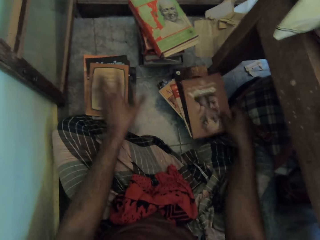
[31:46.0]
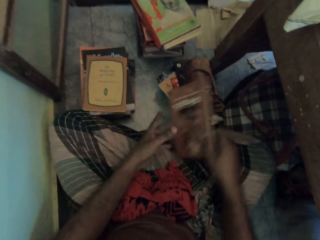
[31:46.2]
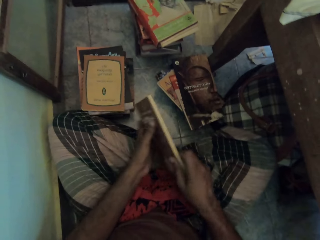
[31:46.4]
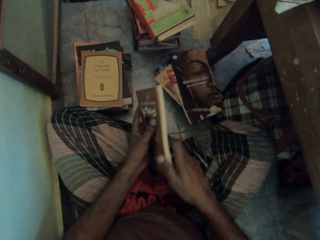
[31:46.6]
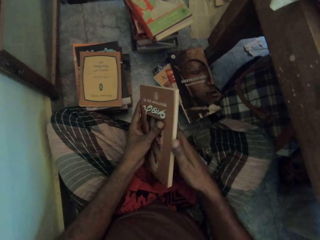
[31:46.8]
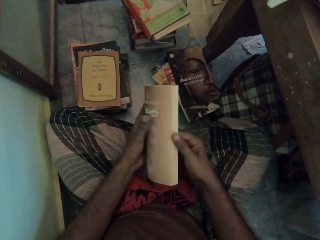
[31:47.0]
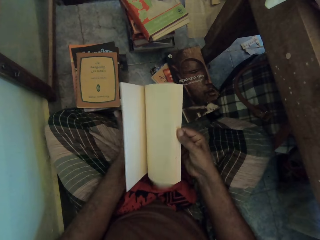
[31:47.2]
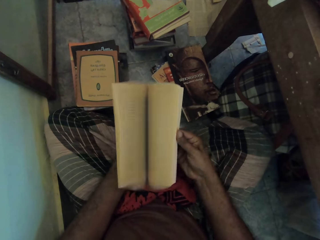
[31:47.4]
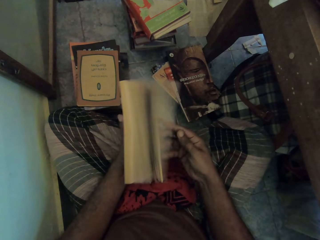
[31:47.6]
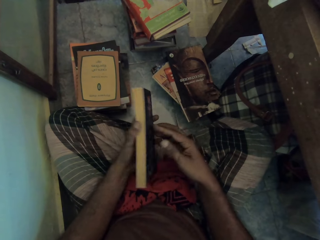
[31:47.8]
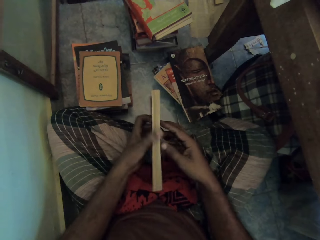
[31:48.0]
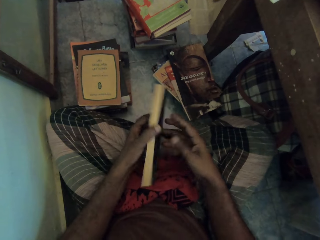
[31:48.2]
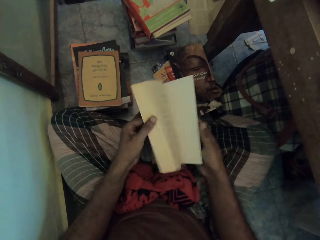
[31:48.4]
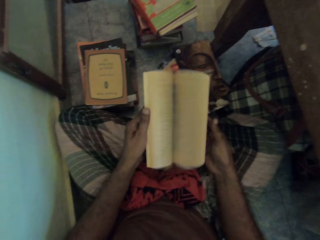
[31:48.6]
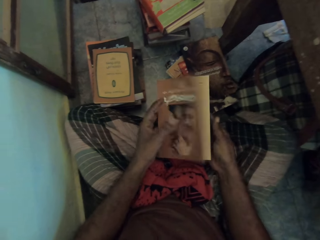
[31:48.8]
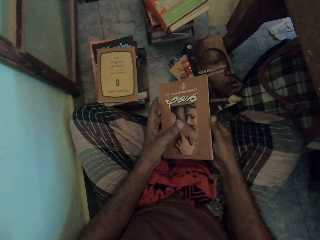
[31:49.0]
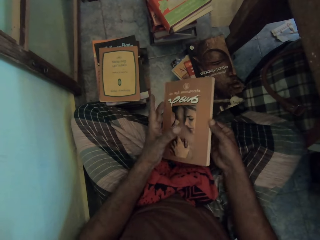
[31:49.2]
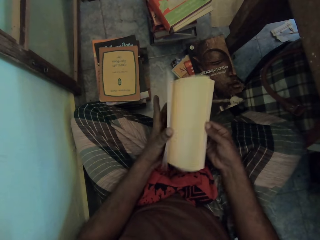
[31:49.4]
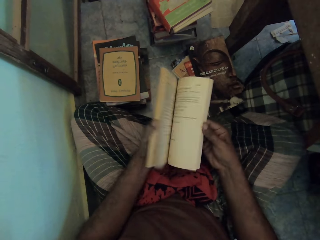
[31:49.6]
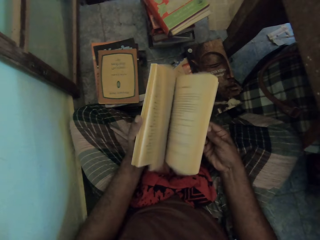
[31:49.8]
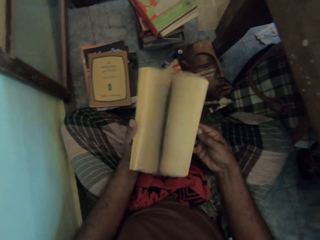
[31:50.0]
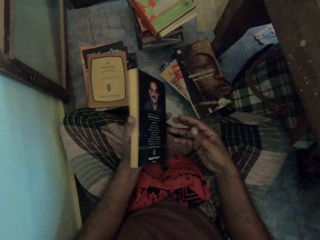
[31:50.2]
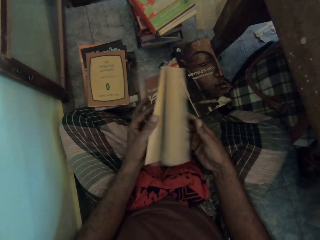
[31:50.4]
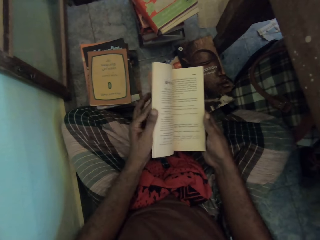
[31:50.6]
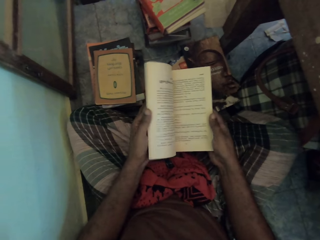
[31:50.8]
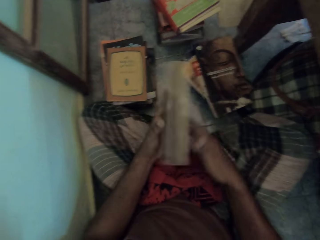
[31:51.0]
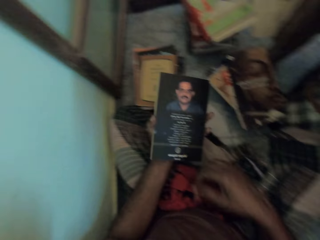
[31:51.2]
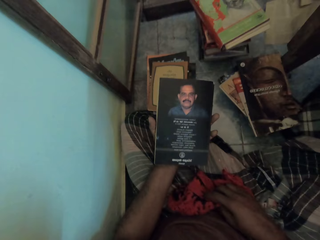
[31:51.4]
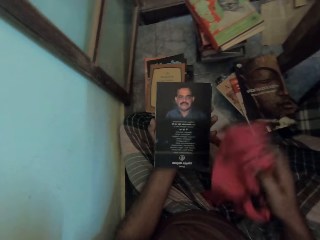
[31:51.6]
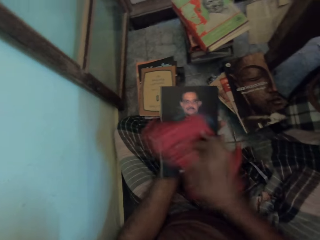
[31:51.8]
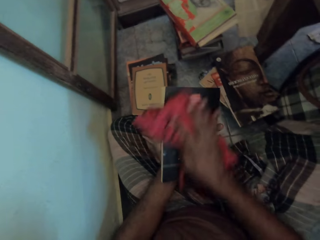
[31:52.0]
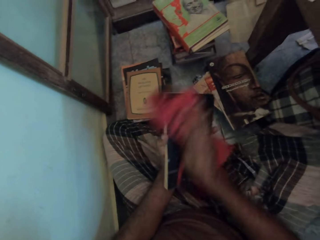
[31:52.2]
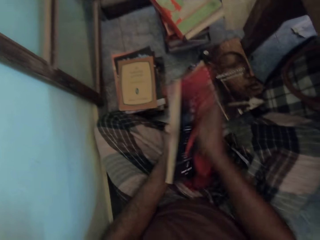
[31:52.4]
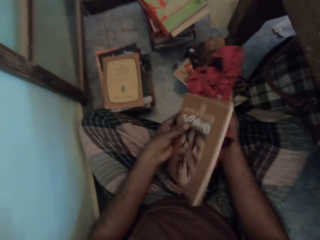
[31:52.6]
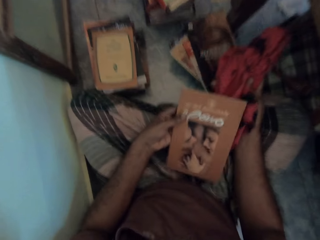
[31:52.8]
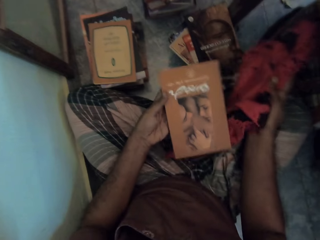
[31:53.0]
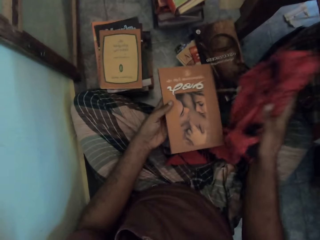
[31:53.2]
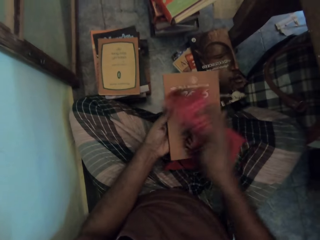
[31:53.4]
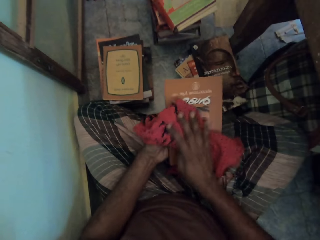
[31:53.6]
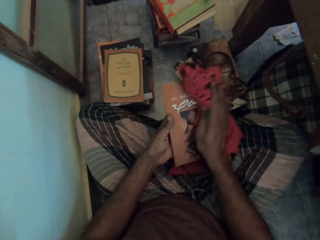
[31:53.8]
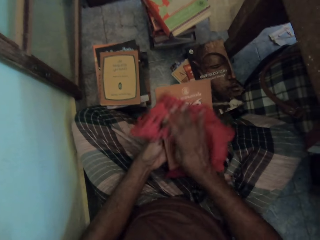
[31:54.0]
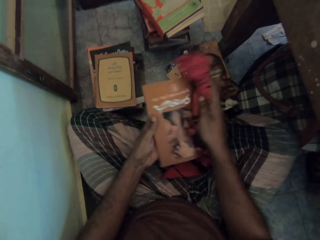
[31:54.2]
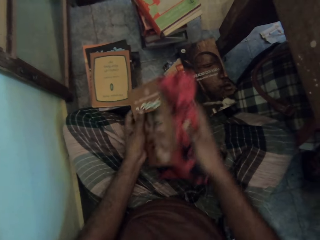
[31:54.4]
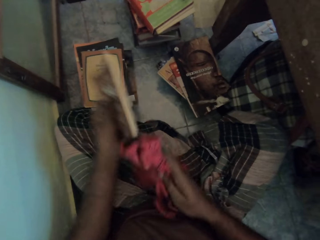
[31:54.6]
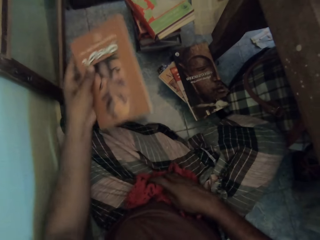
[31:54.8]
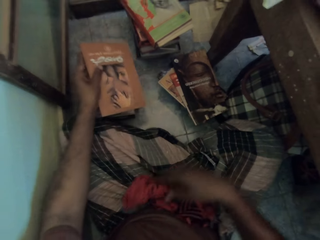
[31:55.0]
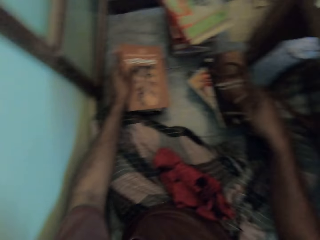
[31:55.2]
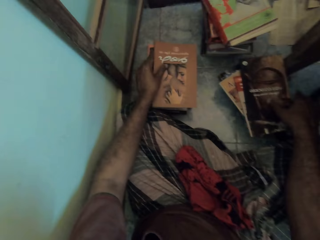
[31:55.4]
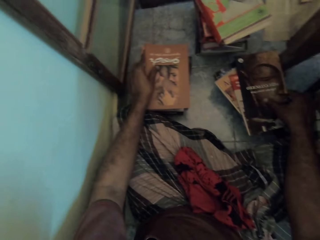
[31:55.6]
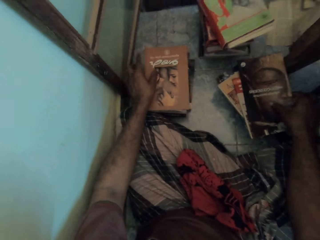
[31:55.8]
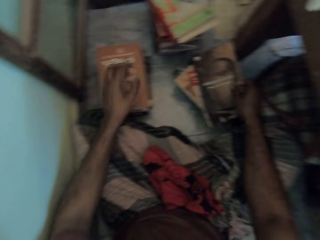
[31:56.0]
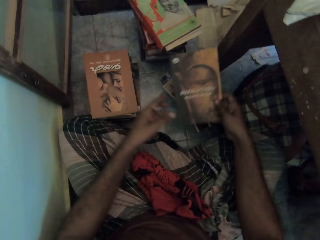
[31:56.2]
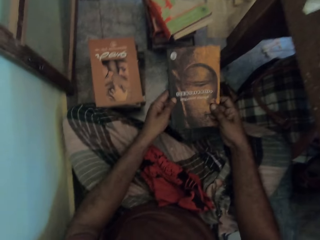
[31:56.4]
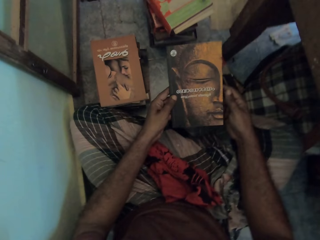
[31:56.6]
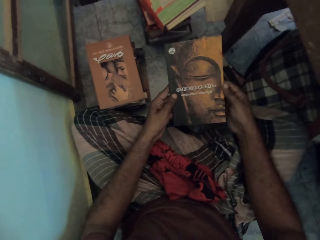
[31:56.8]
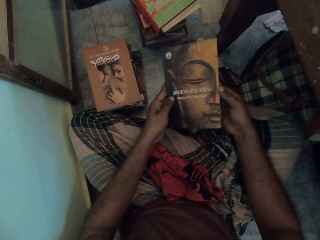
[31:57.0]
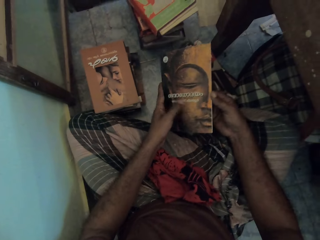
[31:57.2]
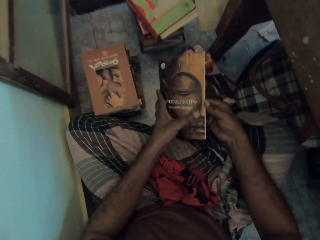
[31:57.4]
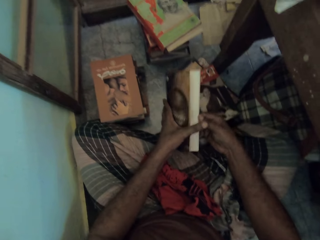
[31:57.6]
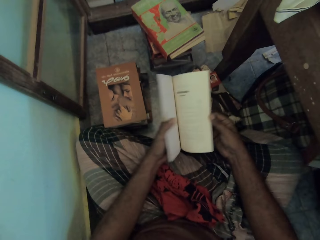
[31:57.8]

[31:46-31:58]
The camera wearer drops a book on the heap of books on the floor. They pick up the book on the floor with the right hand and hold the book with both hands. They flip pages with the right hand. They flip pages with the left hand. They flip pages with the right hand. They hold the book with both hands. They pick up a piece of cloth with the right hand and wipe the book with the piece of cloth. They flip the book with the left hand. They wipe the book with the piece of cloth. They drop the piece of cloth. They drop the book on the heap of books on the floor. They pick up the book on the floor with the right hand and hold the book with both hands.

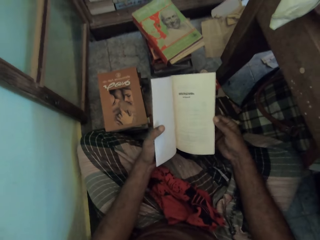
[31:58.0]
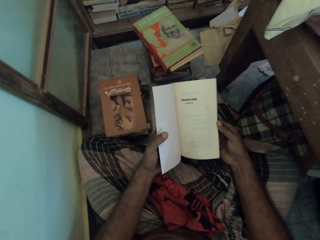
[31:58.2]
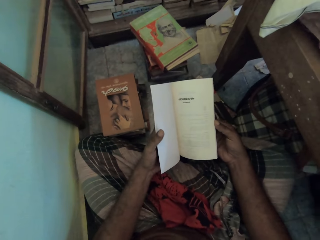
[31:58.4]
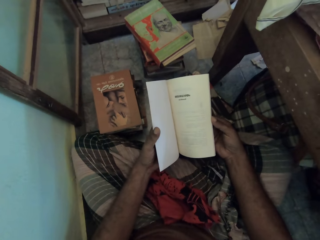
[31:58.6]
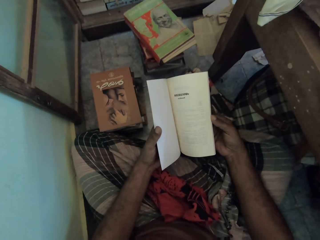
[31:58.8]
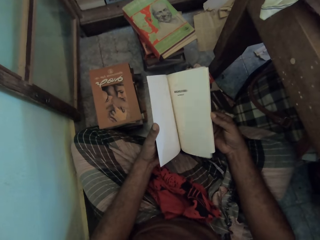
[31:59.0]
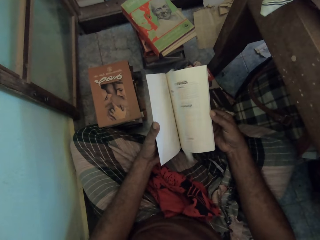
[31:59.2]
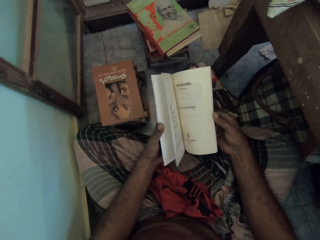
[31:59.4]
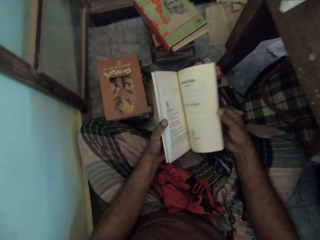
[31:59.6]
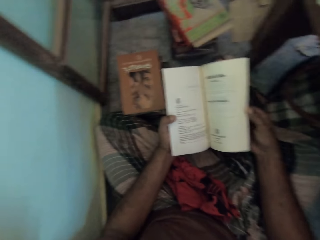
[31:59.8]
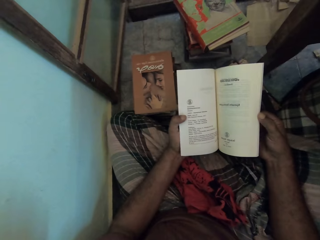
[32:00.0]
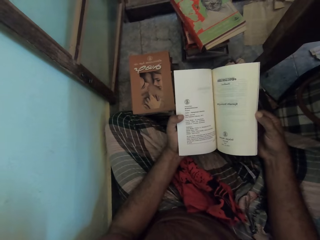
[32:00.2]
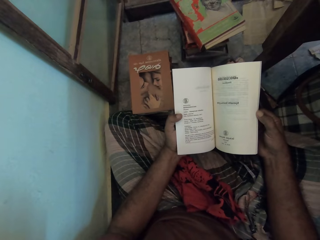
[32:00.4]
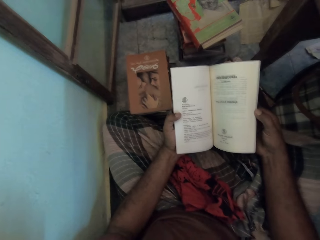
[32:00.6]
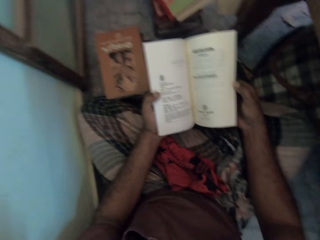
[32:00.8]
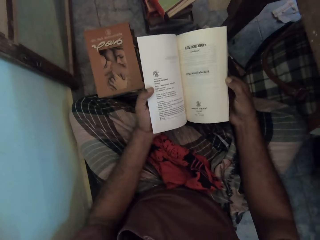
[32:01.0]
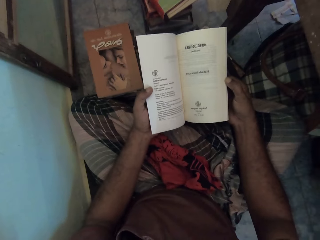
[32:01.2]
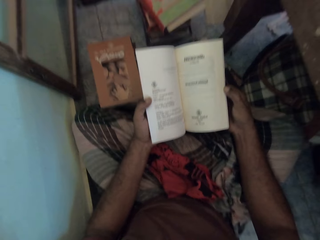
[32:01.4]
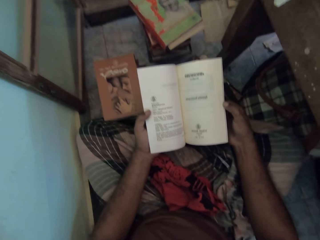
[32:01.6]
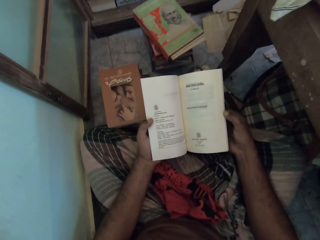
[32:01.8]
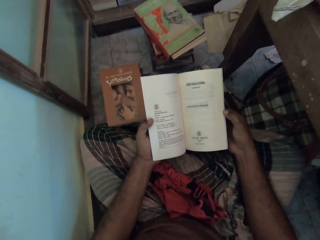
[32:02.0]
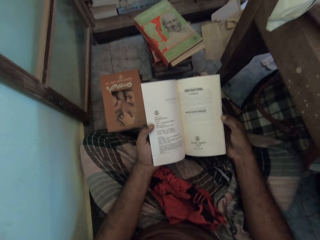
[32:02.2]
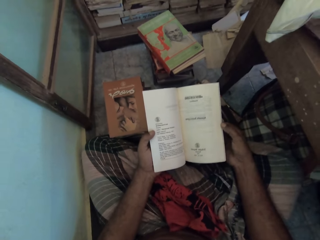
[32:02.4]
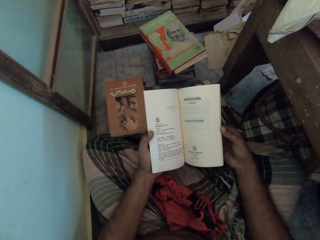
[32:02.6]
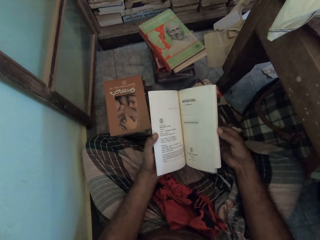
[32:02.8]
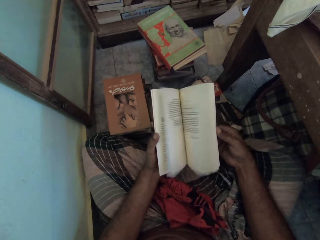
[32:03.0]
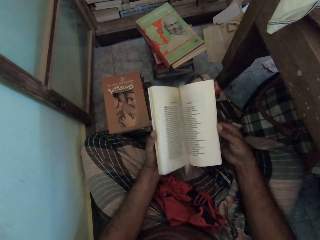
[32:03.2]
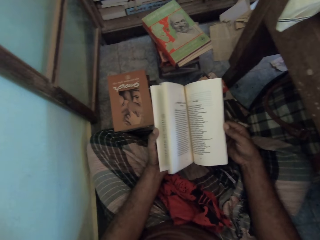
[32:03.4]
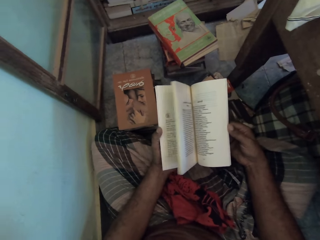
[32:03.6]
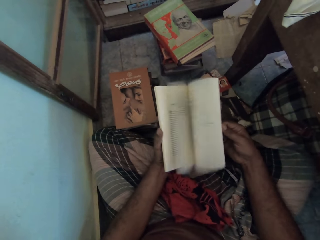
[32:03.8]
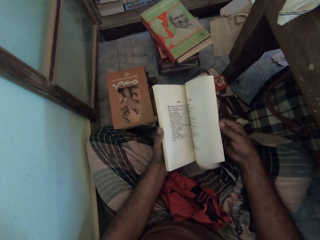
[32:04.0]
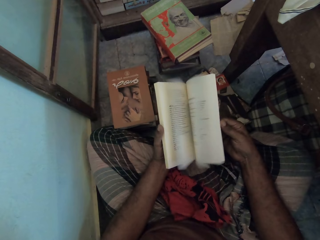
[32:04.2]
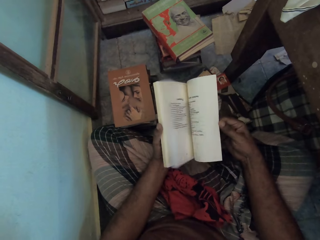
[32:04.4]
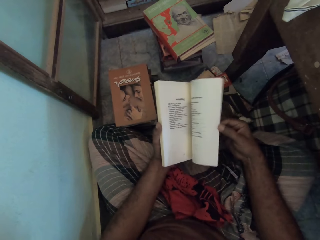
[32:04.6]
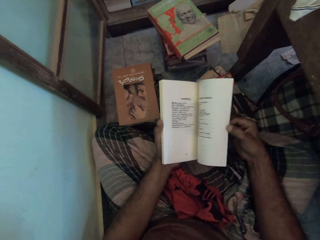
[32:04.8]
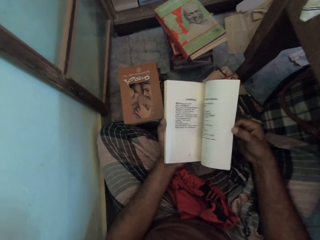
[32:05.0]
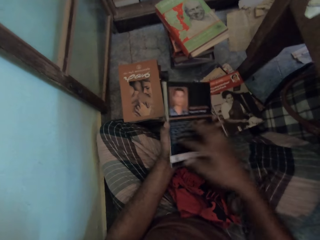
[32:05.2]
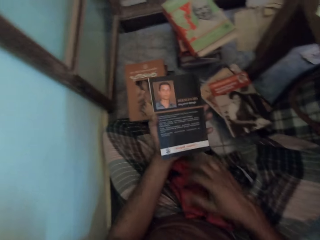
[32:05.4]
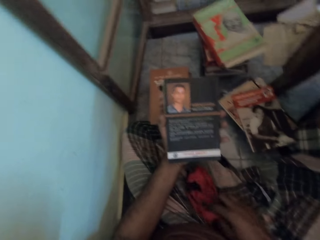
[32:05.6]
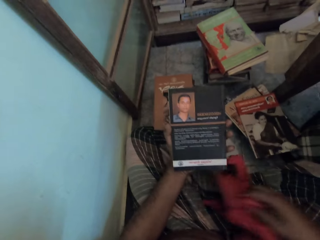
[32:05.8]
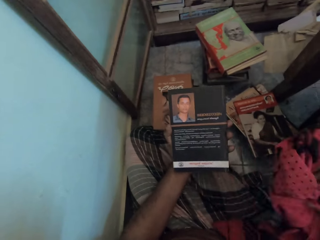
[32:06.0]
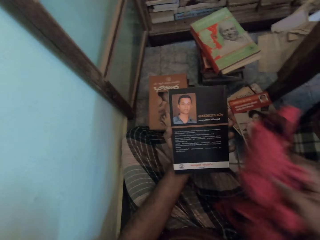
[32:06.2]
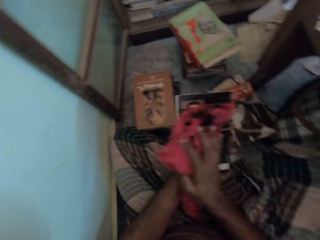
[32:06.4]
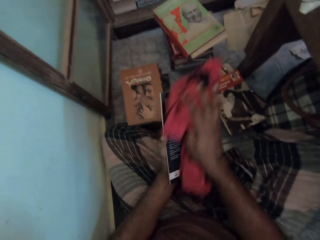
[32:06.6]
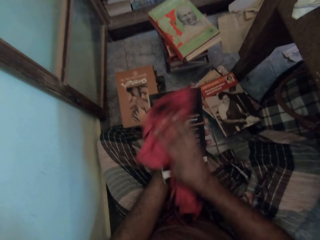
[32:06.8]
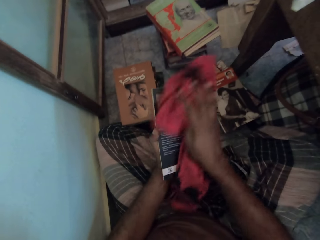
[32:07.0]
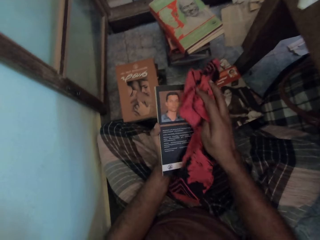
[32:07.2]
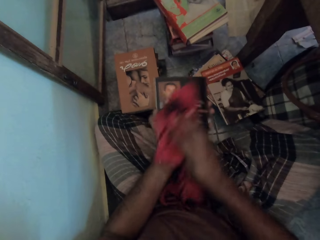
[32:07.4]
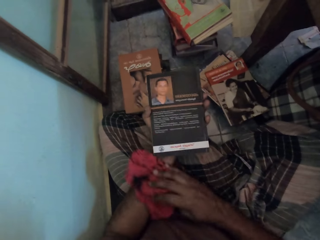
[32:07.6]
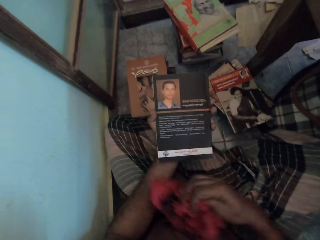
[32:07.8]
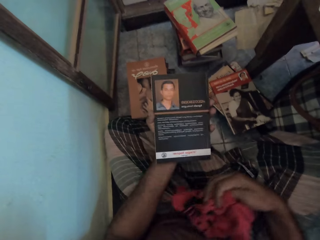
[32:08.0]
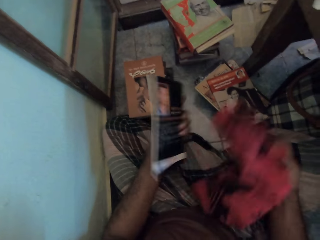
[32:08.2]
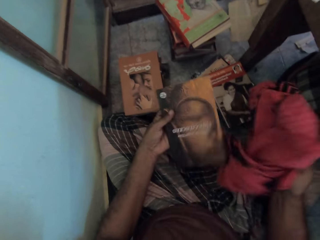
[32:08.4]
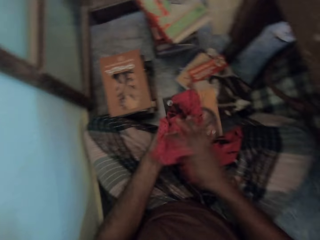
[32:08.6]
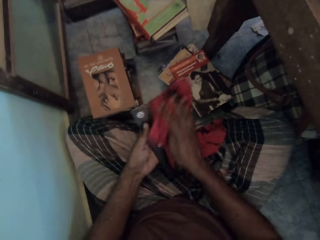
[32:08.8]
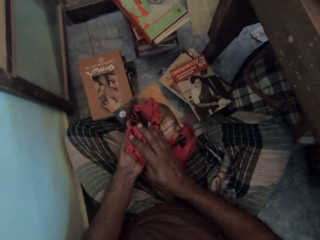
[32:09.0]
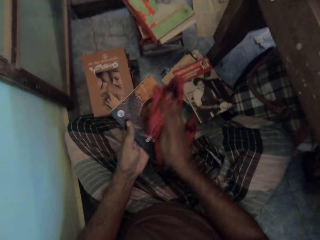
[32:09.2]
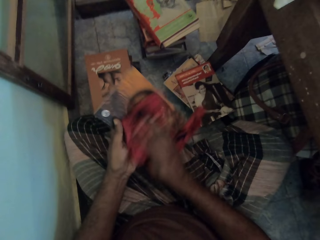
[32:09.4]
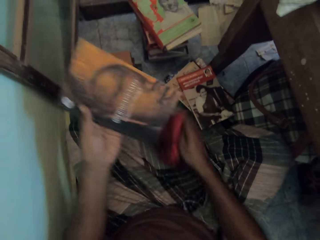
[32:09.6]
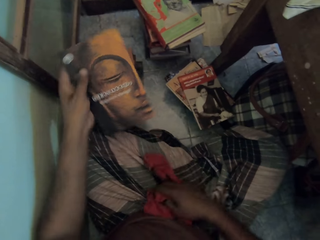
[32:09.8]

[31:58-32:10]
The camera wearer opens the page of the book. They pick up a piece of cloth with the right hand. They read the book. They open the page of the book. They pick up the piece of cloth with the right hand and wipe the book with the piece of cloth.
